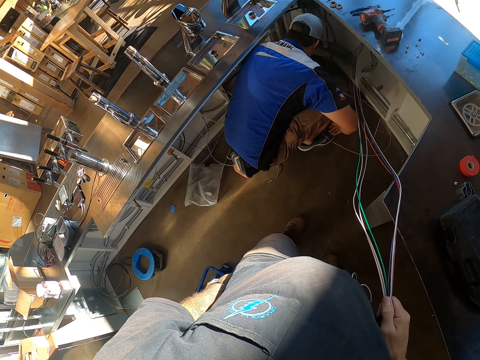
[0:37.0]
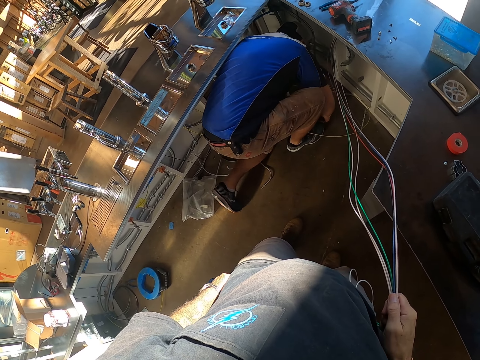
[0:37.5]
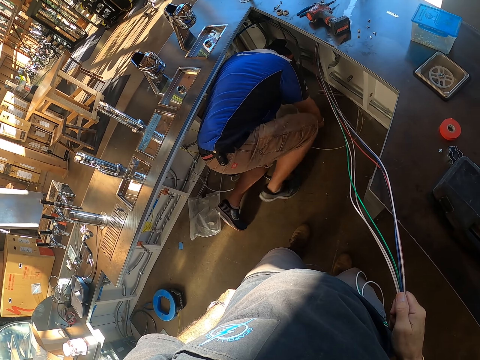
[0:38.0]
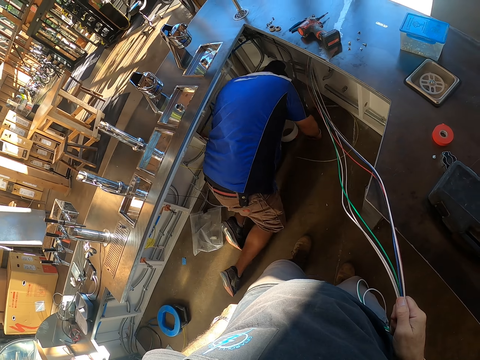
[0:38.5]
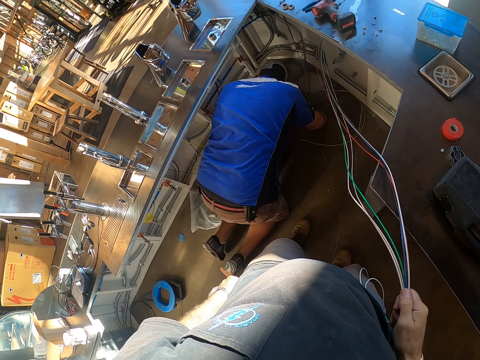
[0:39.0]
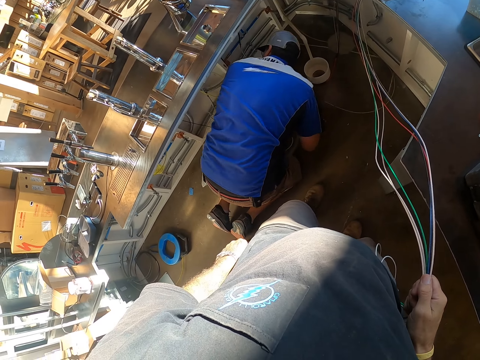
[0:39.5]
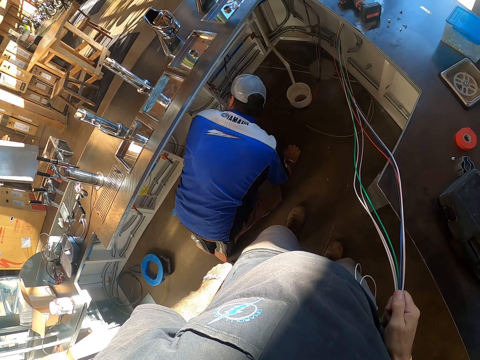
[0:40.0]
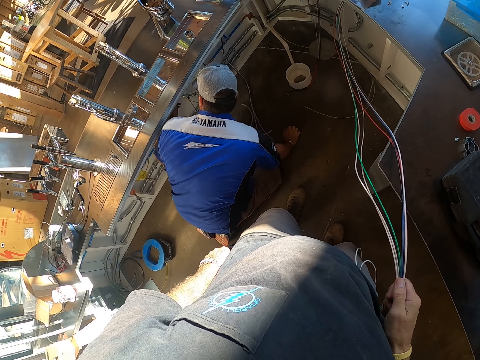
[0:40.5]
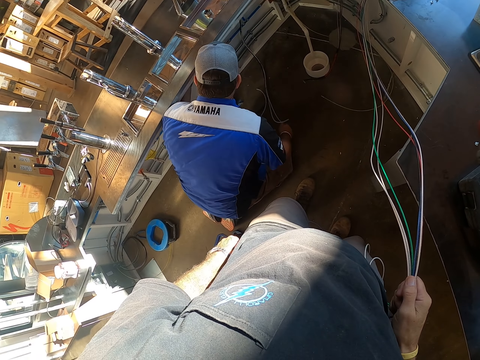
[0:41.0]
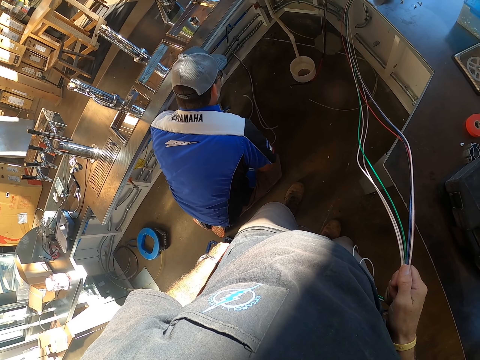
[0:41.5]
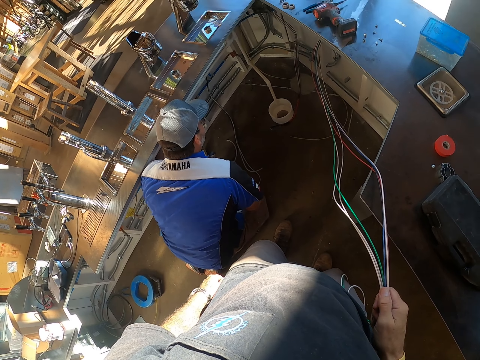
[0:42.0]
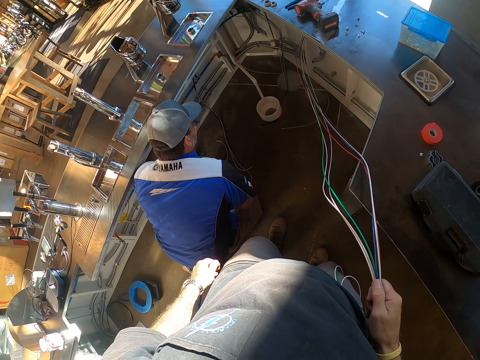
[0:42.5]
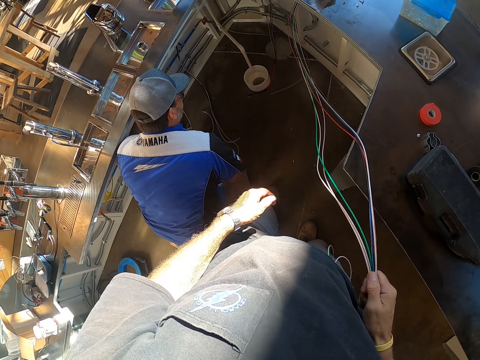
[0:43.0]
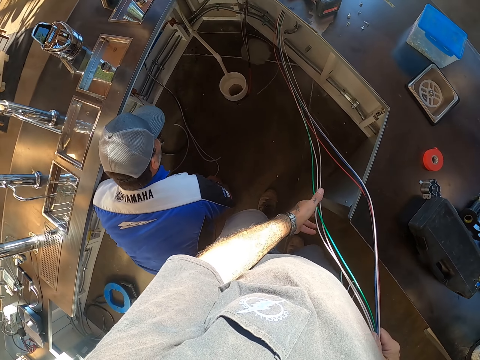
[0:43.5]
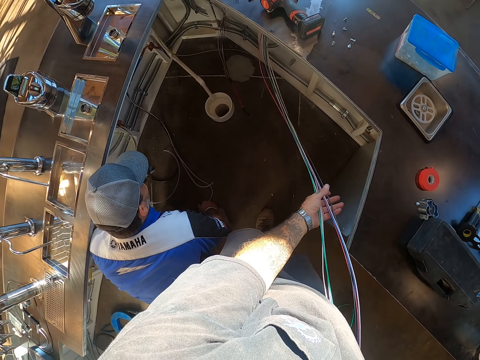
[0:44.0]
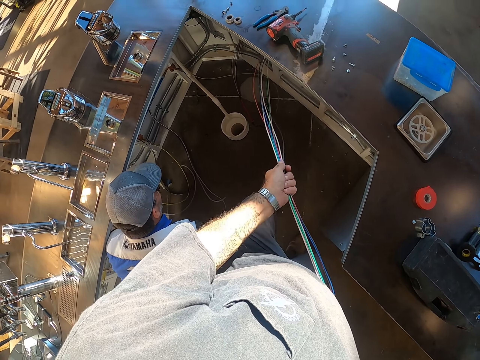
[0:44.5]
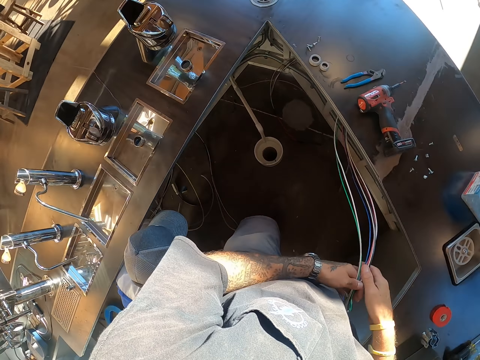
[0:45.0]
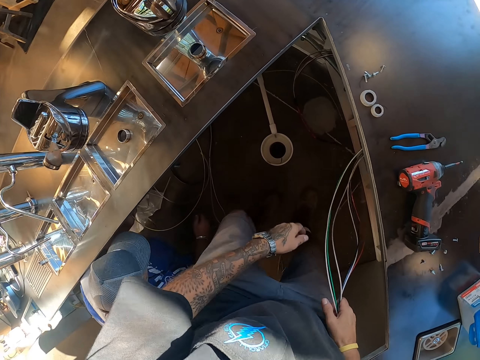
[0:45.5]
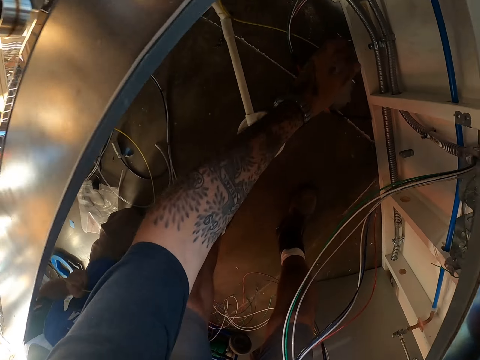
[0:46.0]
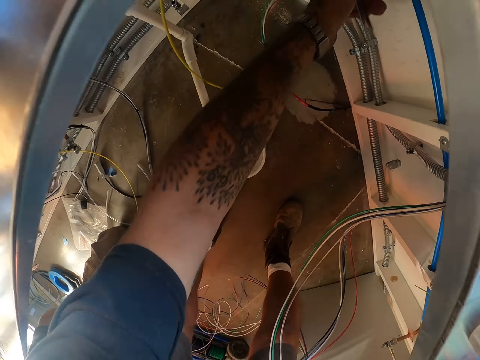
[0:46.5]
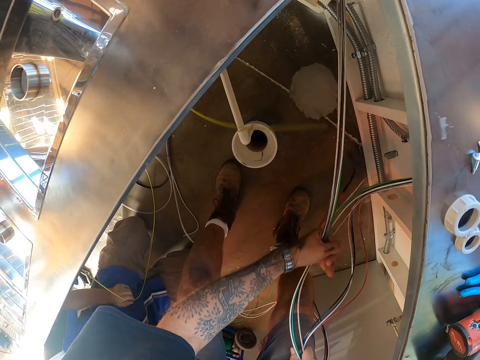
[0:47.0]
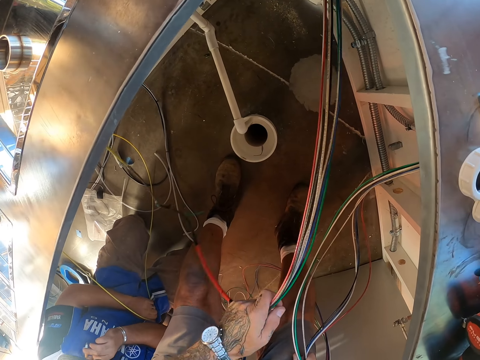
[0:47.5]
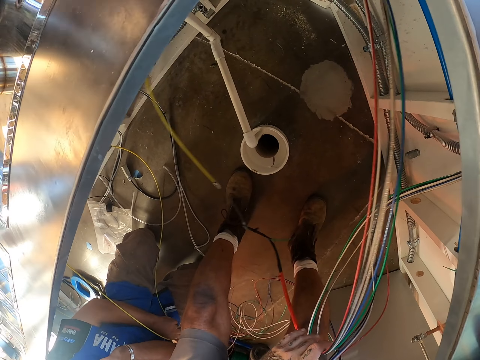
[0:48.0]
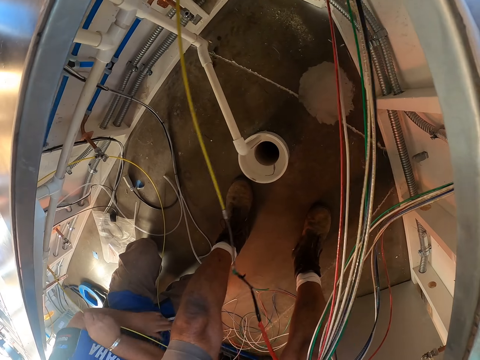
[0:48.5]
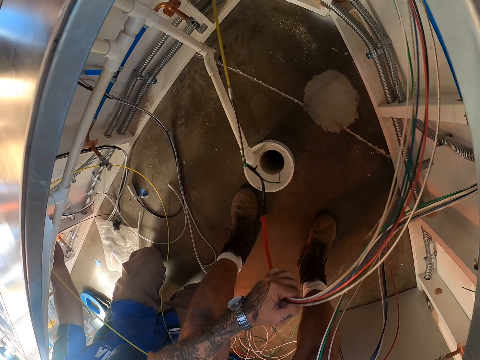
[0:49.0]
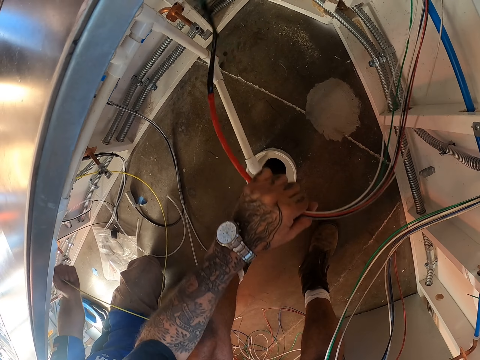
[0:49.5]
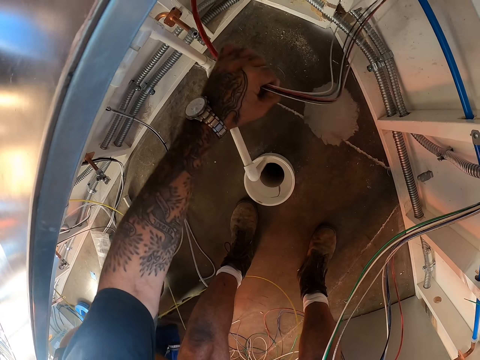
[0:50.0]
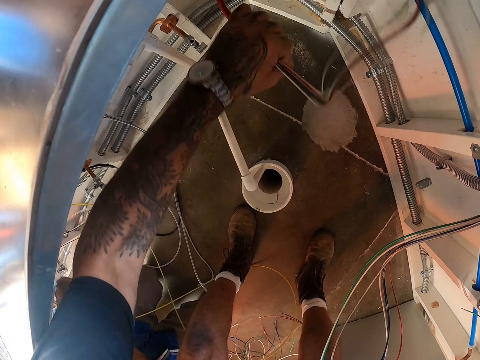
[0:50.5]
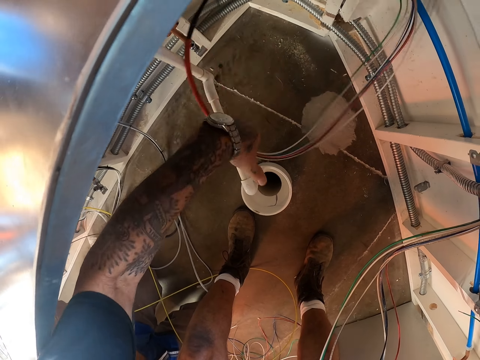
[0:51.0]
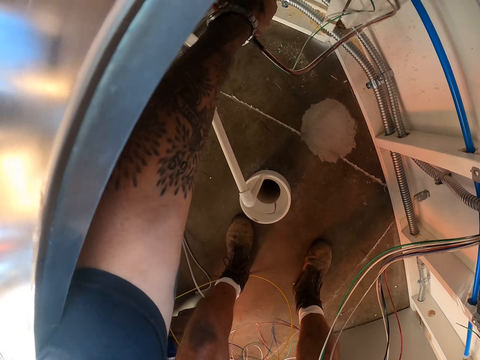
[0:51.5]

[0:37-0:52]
A man inspects the wire. The man moves around. The camera wearer pulls the wires. They hold the wire and bend down. They hold other wires. They pull the wire.

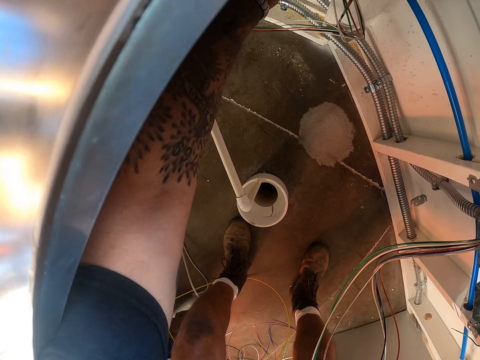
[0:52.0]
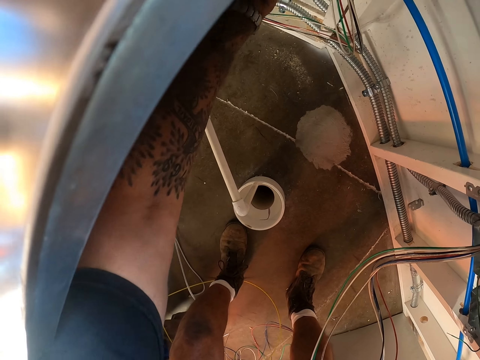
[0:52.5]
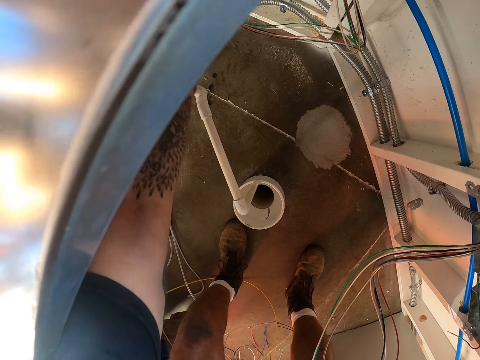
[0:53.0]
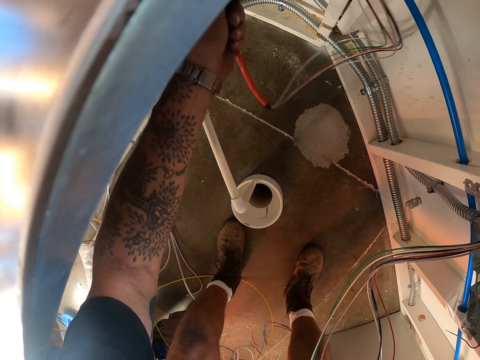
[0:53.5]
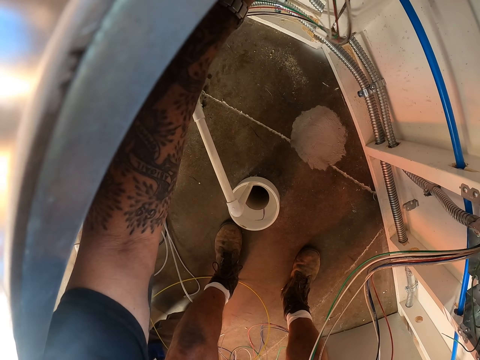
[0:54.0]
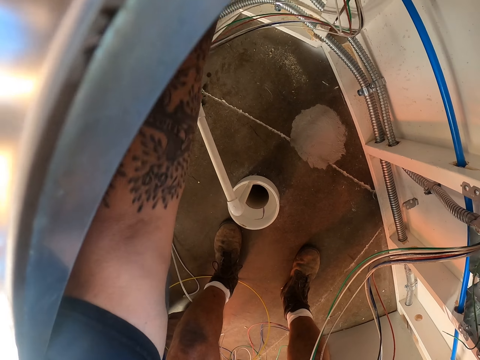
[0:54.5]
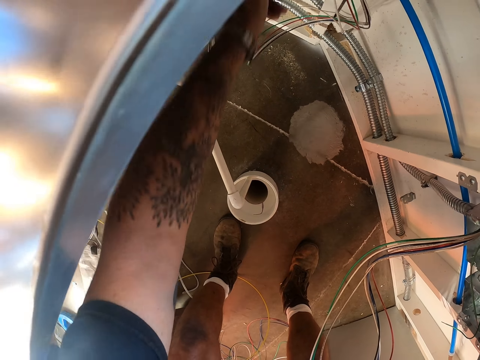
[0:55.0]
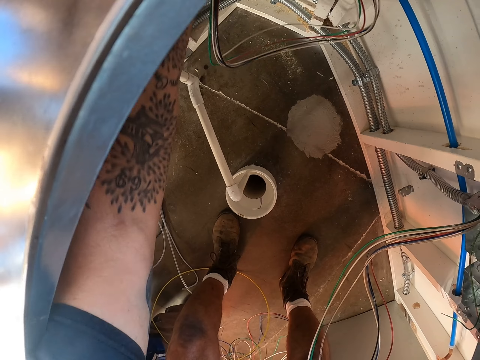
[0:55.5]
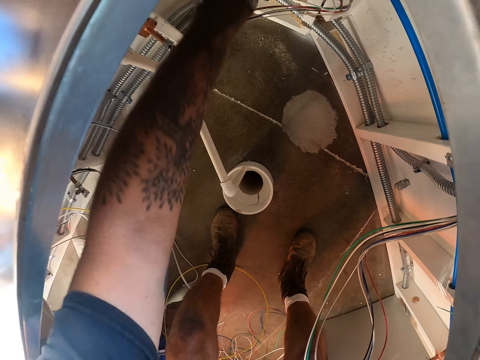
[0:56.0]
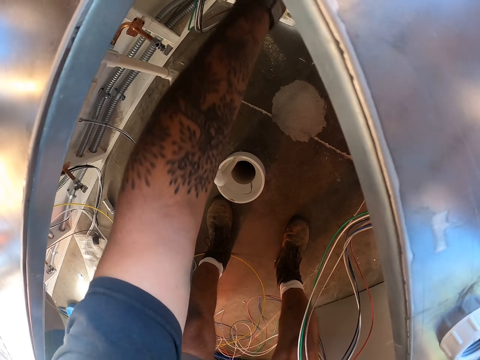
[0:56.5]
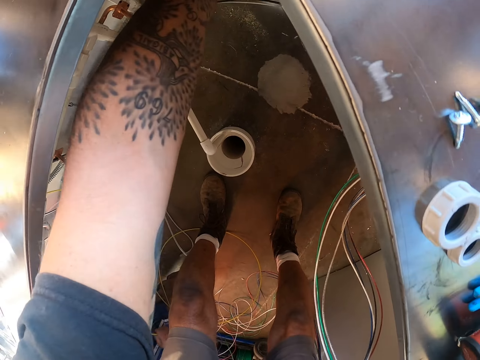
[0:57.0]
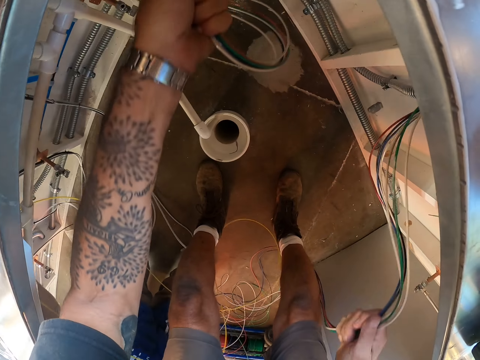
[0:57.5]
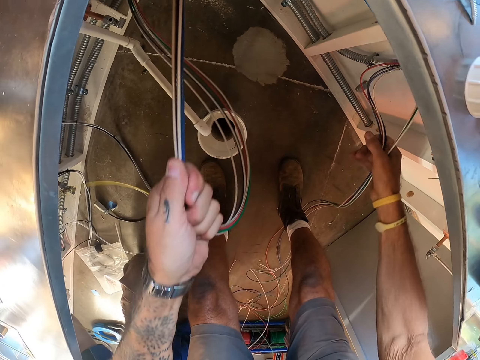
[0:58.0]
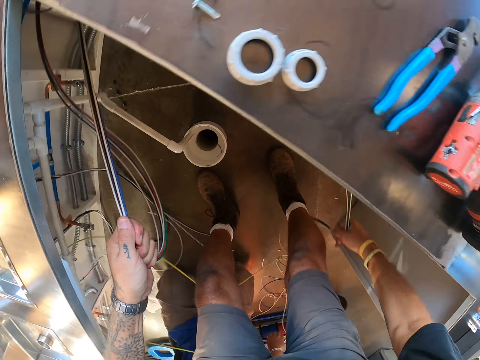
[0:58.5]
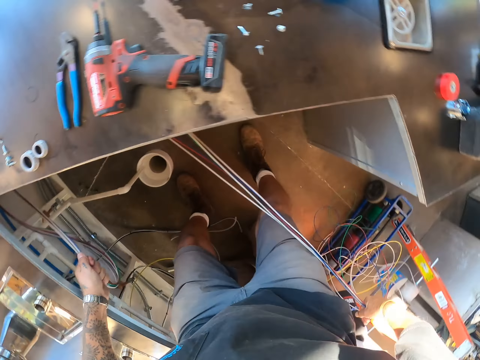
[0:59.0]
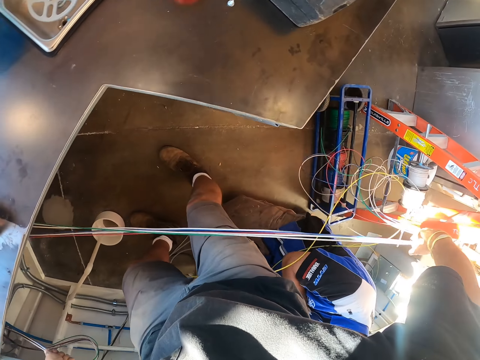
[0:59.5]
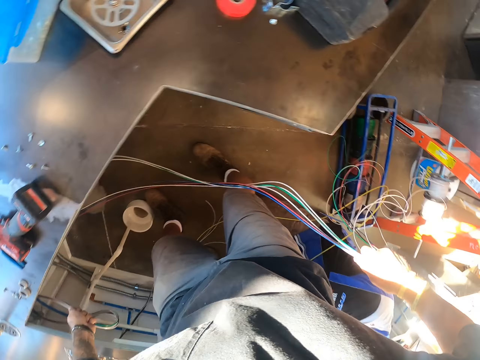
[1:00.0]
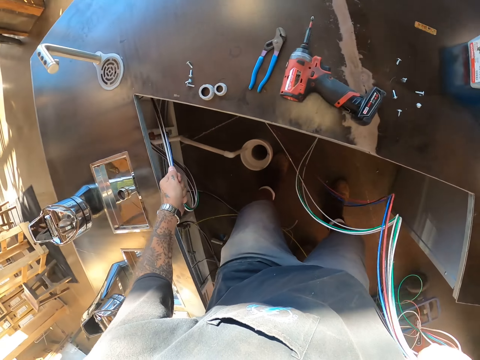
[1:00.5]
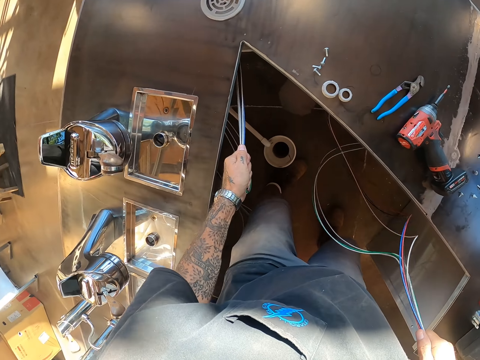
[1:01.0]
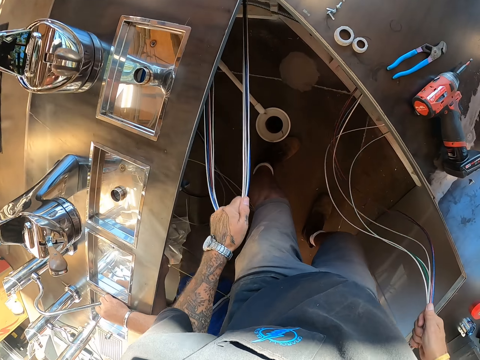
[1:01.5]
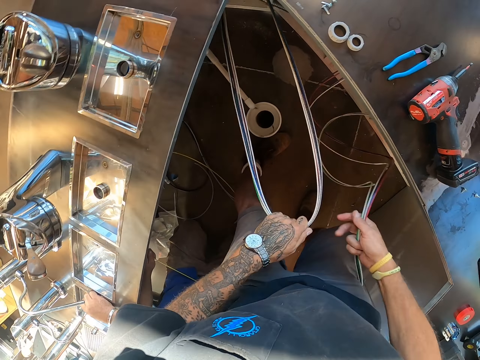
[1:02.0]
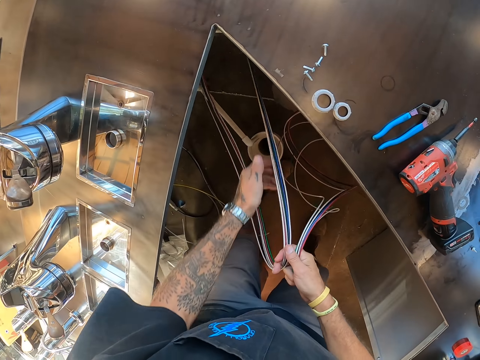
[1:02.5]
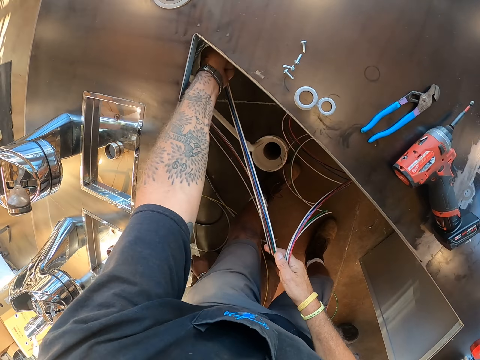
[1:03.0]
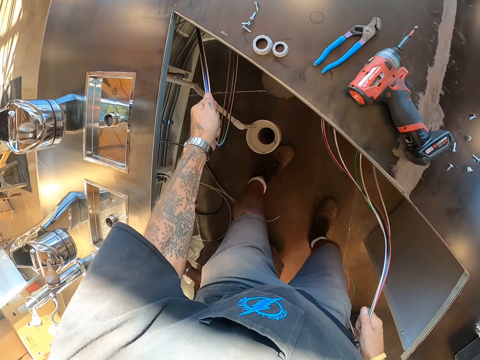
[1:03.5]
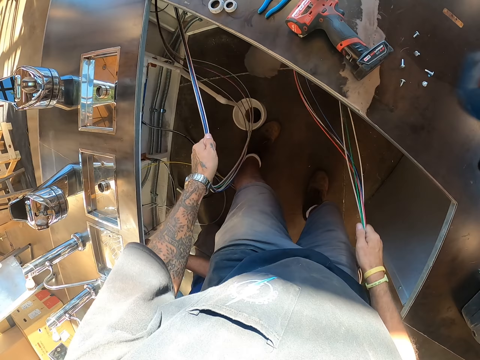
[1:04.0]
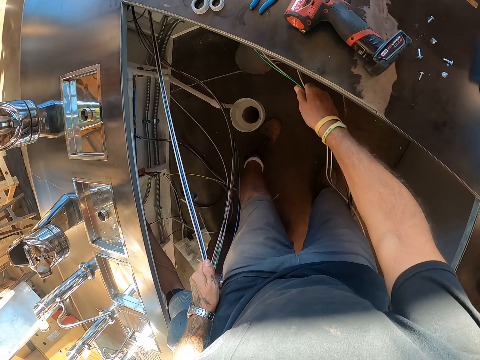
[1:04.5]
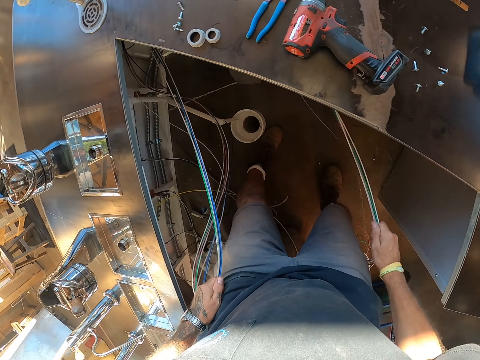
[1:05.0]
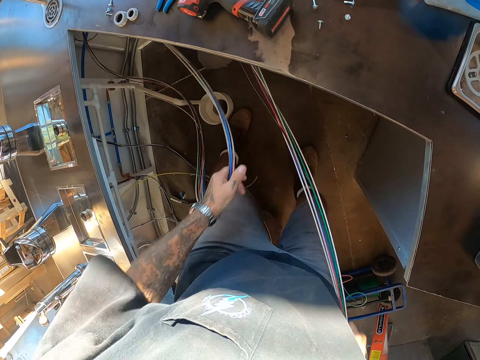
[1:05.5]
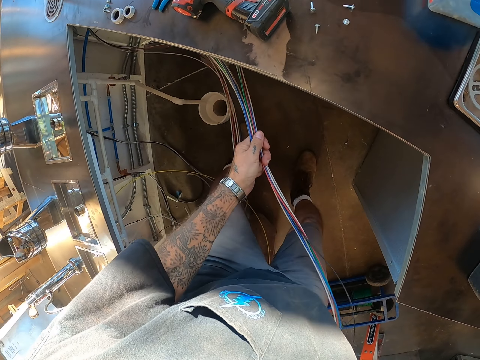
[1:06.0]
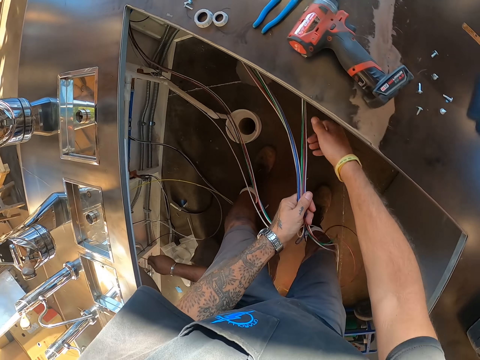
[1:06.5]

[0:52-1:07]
The camera wearer pulls the wires. They stare at the wire. They pull the wire.
